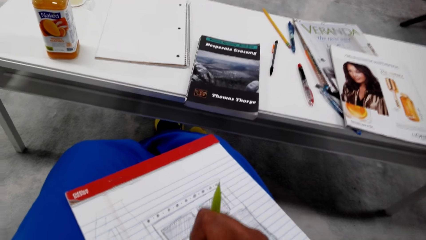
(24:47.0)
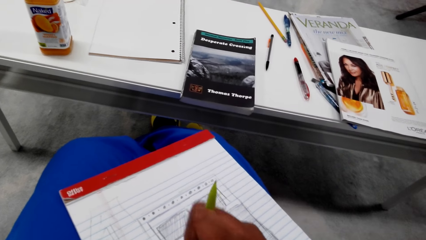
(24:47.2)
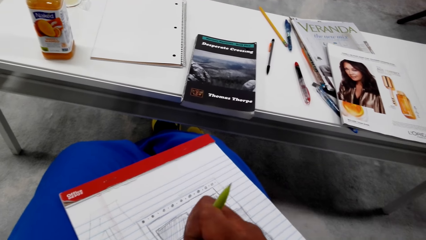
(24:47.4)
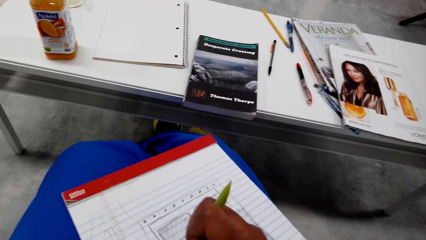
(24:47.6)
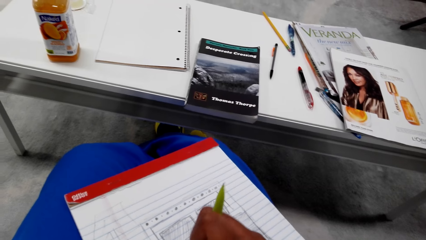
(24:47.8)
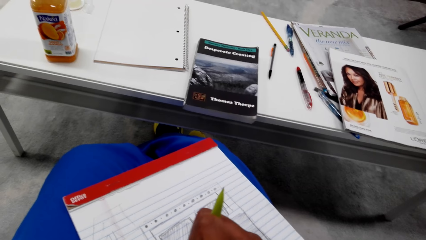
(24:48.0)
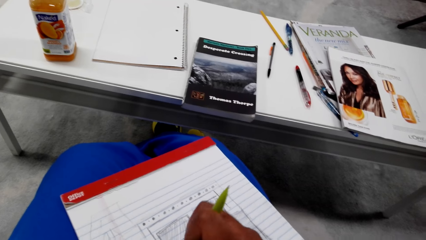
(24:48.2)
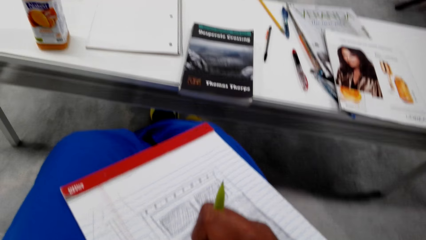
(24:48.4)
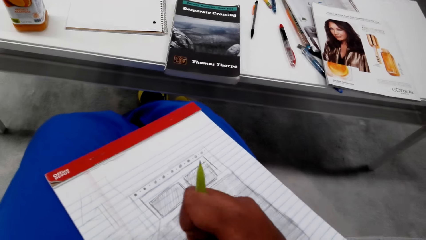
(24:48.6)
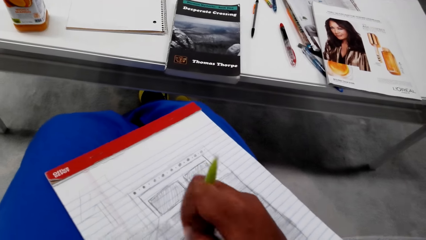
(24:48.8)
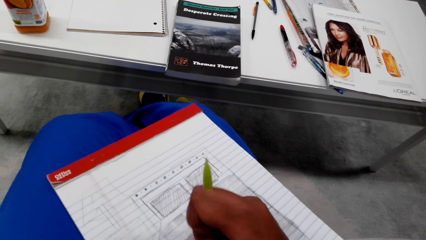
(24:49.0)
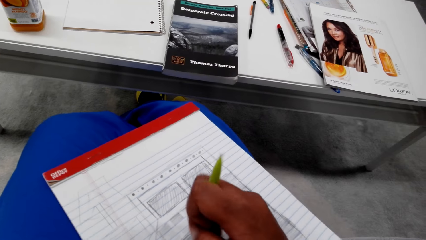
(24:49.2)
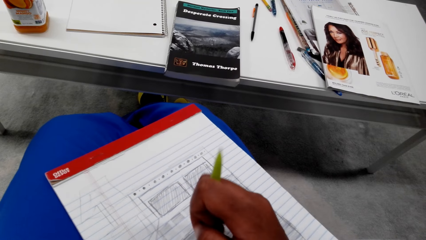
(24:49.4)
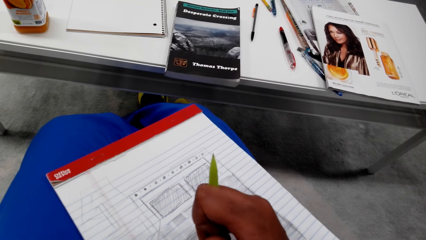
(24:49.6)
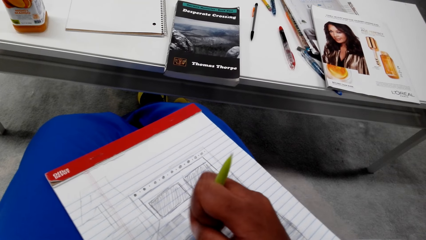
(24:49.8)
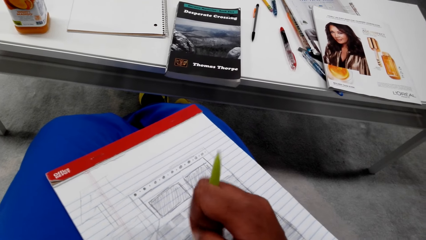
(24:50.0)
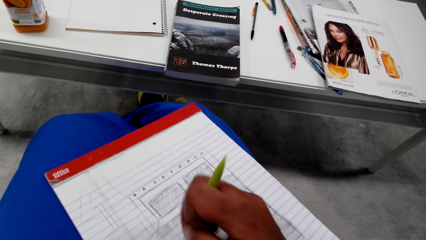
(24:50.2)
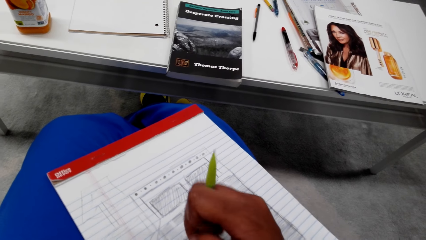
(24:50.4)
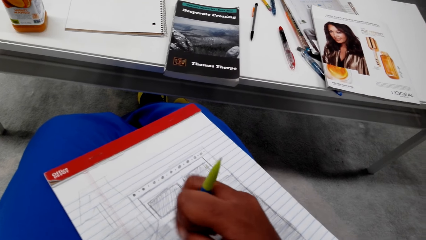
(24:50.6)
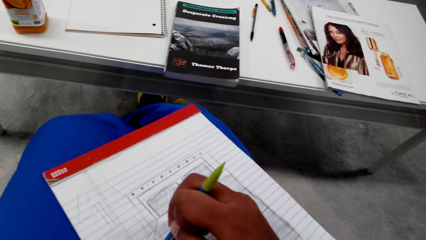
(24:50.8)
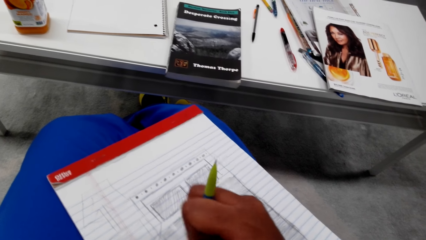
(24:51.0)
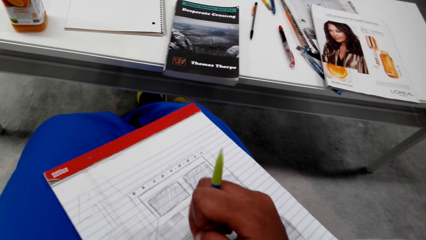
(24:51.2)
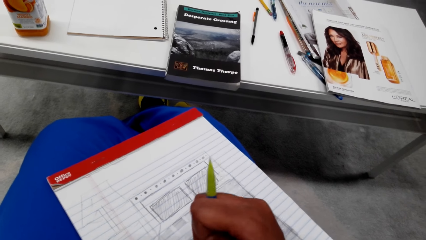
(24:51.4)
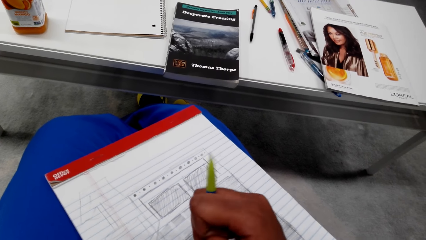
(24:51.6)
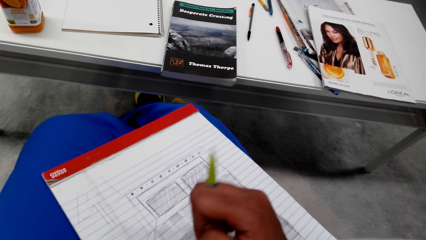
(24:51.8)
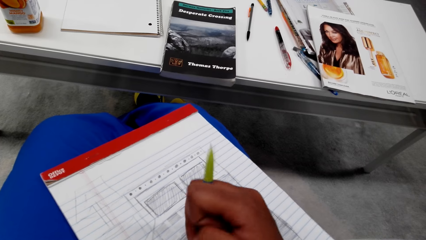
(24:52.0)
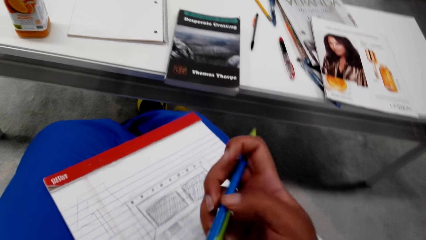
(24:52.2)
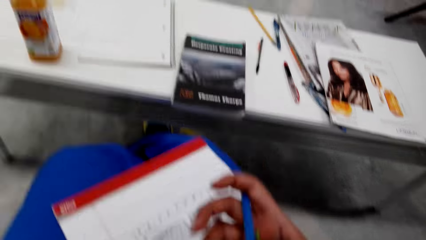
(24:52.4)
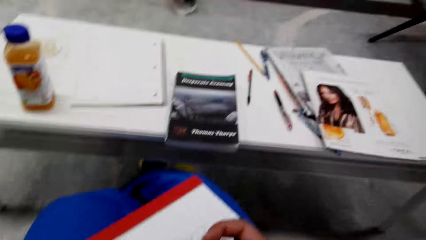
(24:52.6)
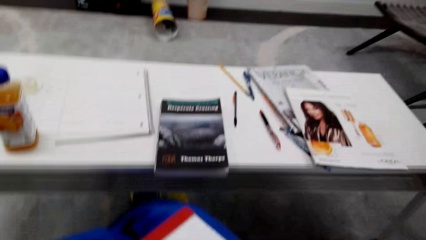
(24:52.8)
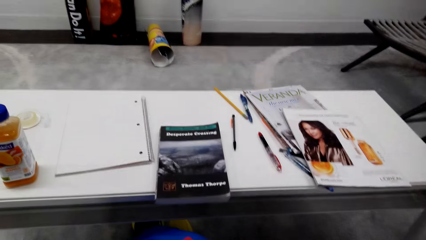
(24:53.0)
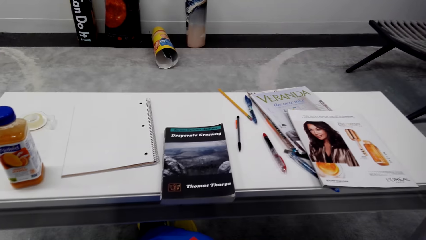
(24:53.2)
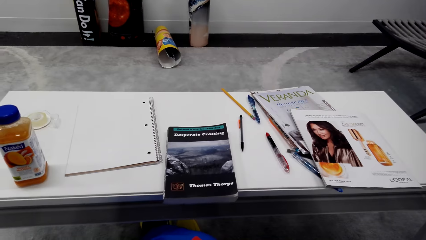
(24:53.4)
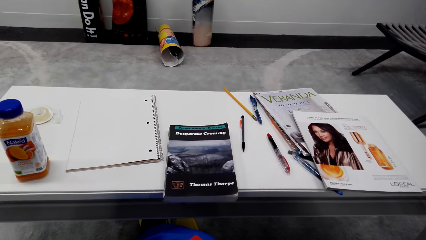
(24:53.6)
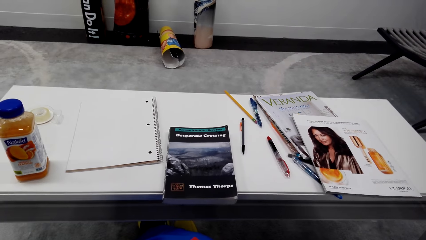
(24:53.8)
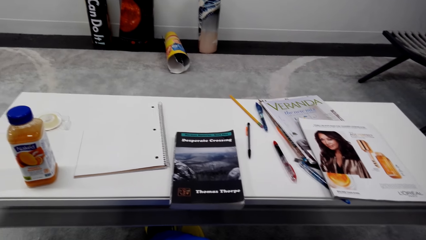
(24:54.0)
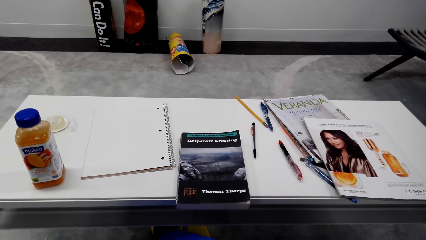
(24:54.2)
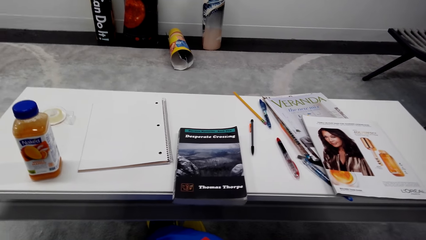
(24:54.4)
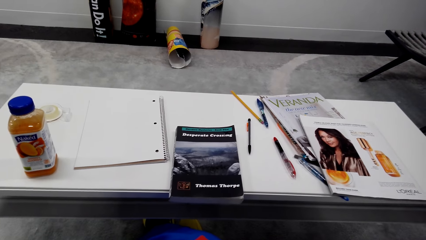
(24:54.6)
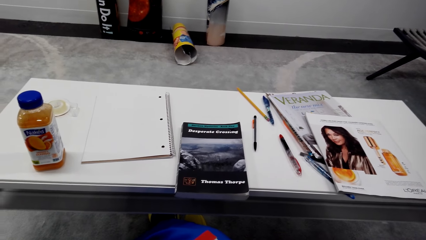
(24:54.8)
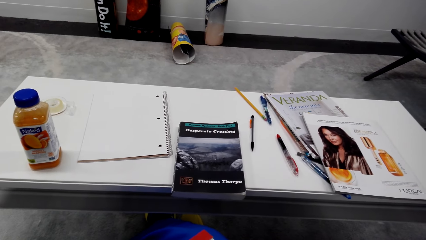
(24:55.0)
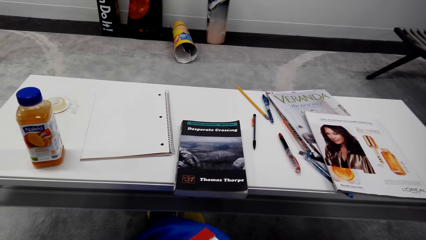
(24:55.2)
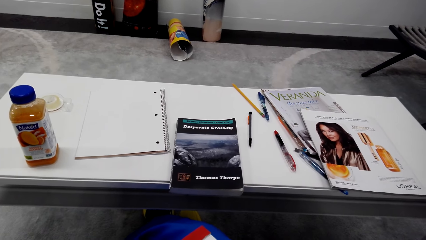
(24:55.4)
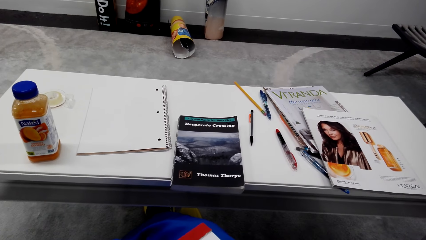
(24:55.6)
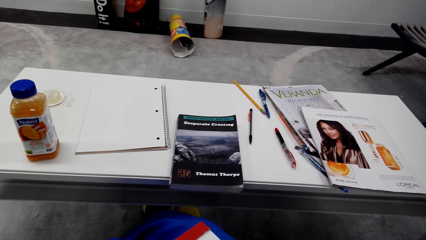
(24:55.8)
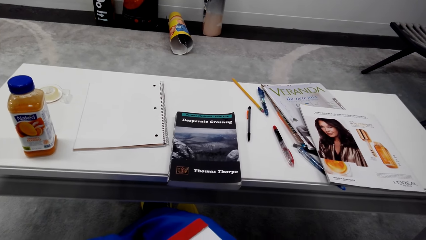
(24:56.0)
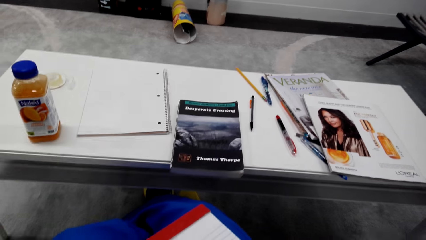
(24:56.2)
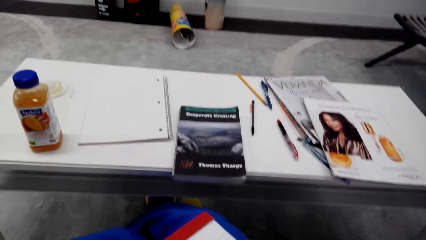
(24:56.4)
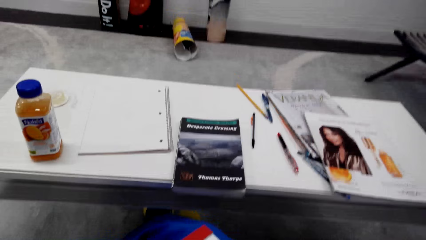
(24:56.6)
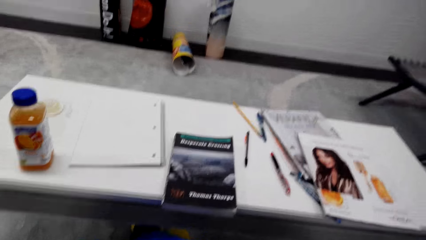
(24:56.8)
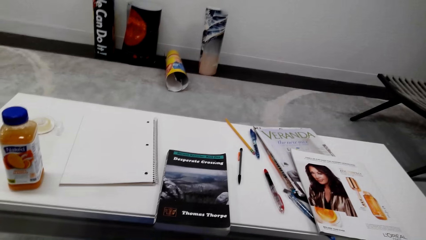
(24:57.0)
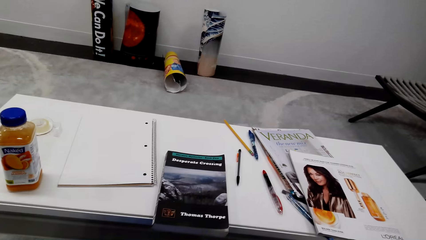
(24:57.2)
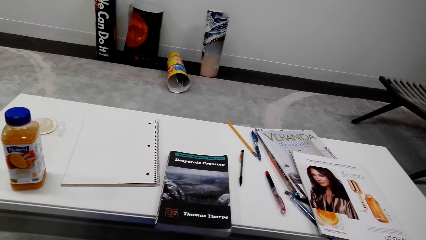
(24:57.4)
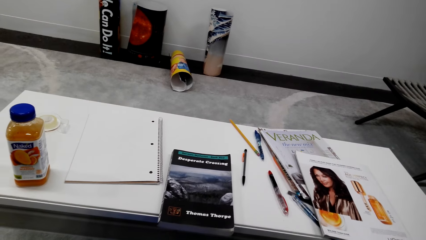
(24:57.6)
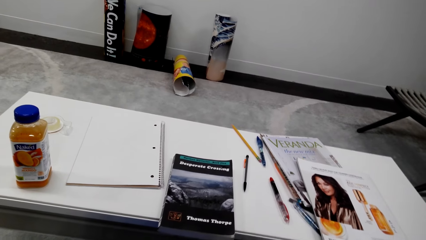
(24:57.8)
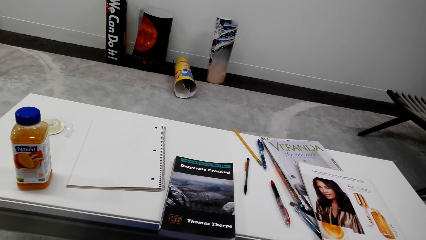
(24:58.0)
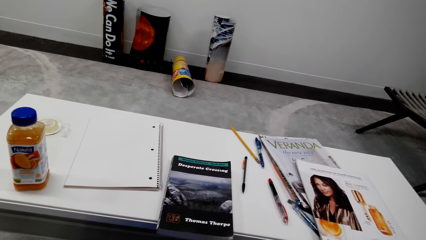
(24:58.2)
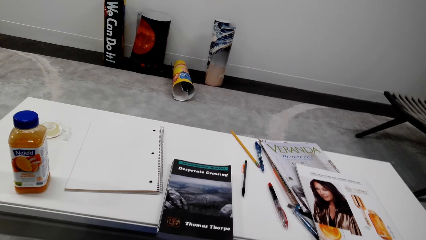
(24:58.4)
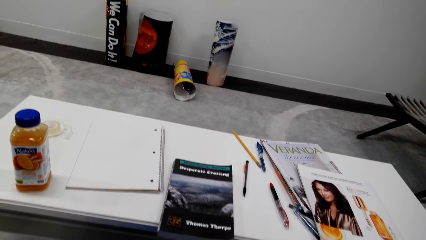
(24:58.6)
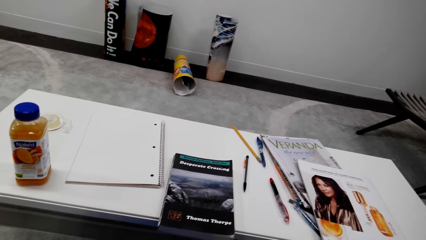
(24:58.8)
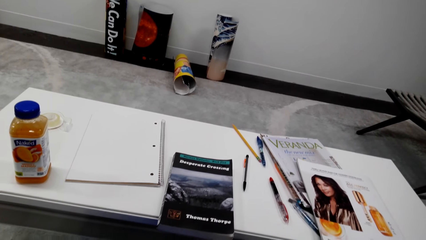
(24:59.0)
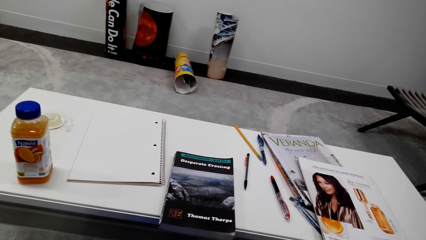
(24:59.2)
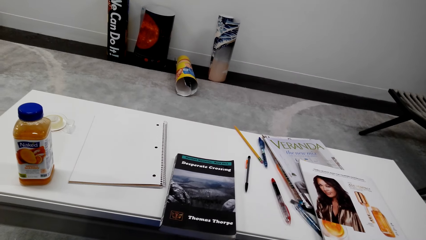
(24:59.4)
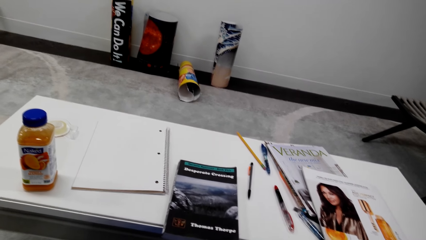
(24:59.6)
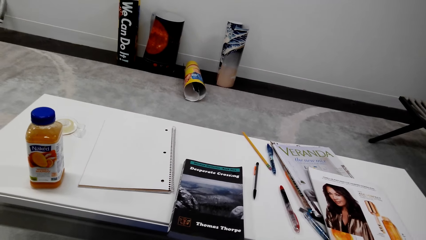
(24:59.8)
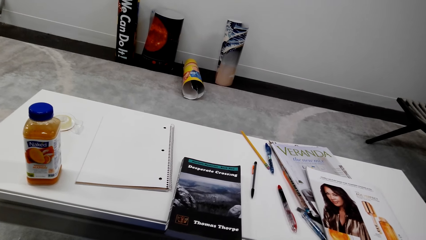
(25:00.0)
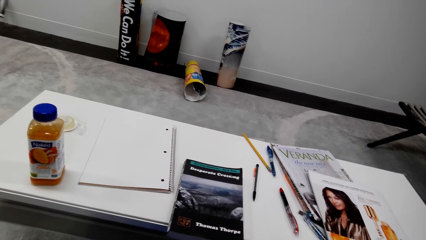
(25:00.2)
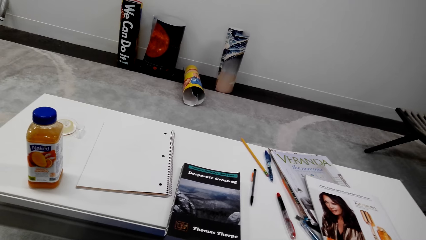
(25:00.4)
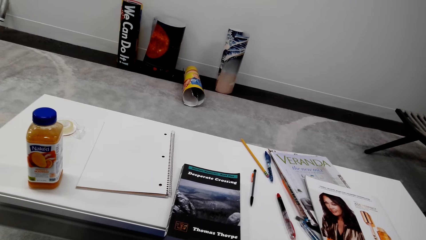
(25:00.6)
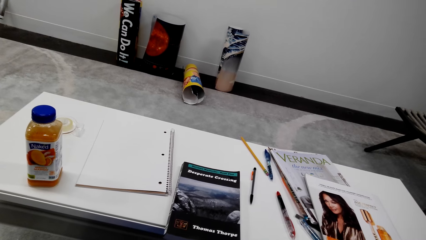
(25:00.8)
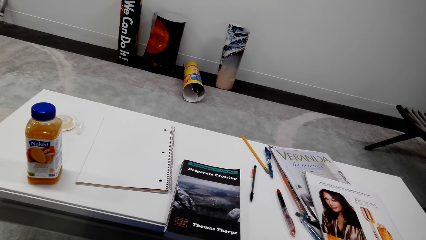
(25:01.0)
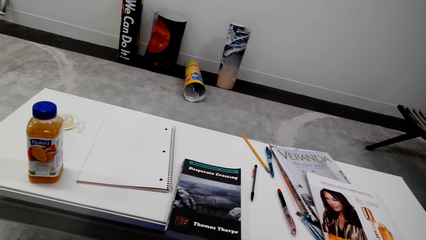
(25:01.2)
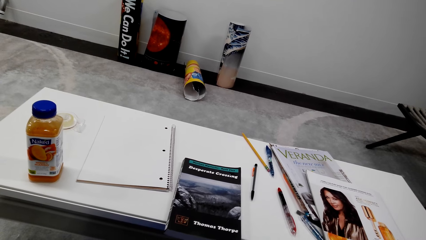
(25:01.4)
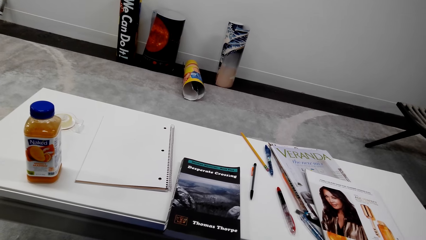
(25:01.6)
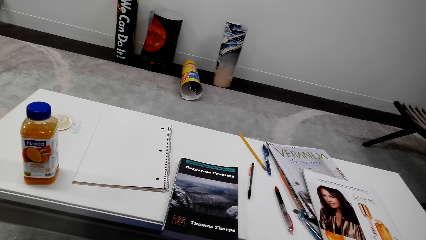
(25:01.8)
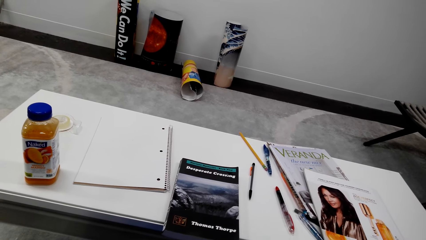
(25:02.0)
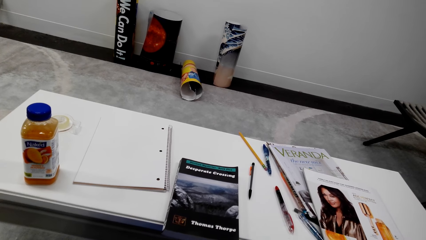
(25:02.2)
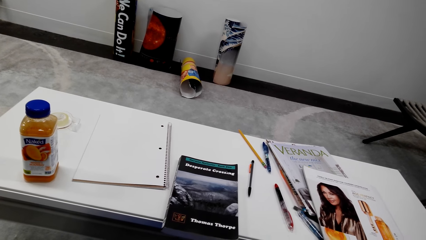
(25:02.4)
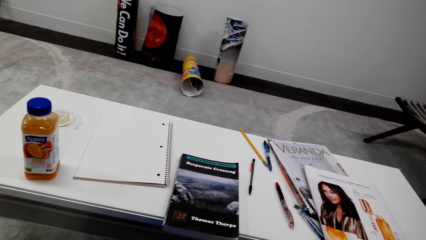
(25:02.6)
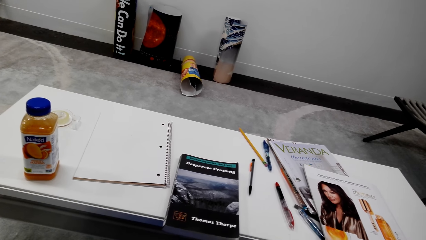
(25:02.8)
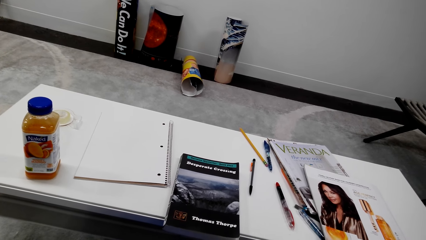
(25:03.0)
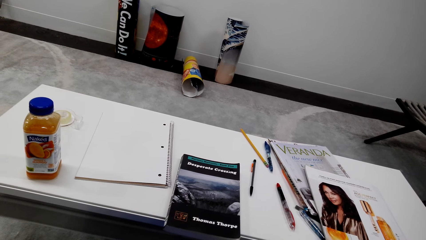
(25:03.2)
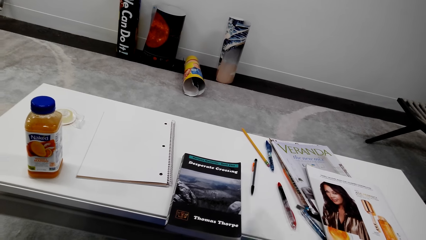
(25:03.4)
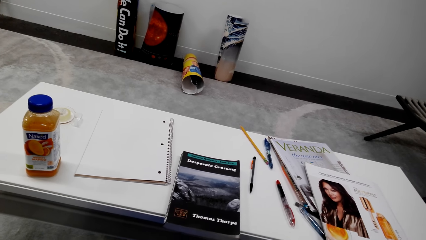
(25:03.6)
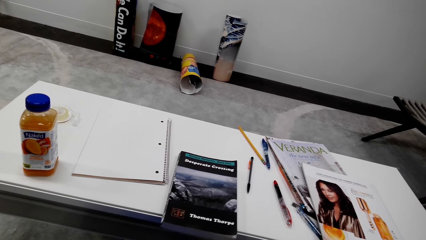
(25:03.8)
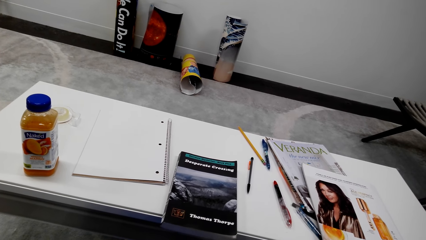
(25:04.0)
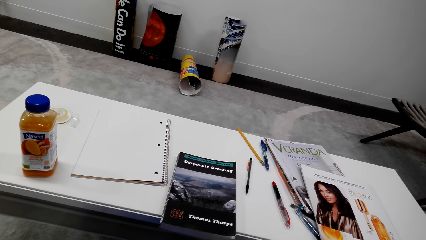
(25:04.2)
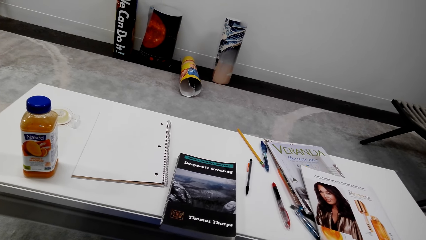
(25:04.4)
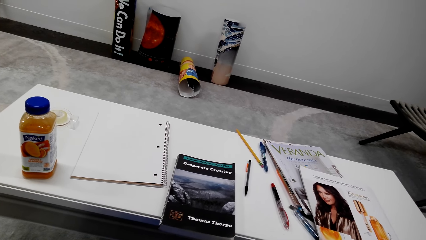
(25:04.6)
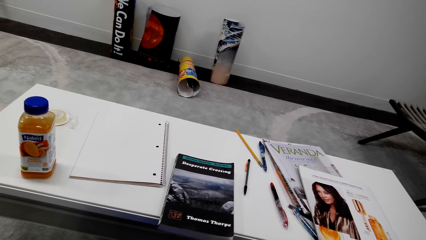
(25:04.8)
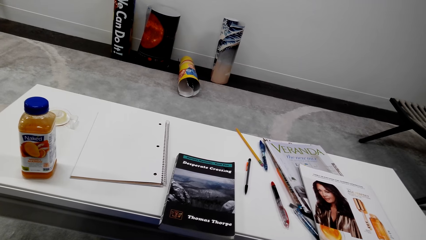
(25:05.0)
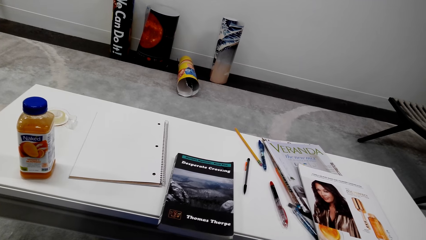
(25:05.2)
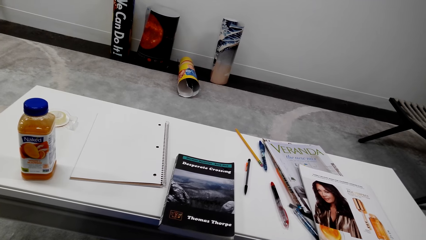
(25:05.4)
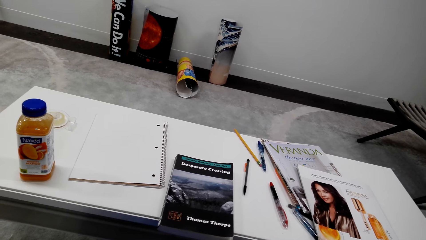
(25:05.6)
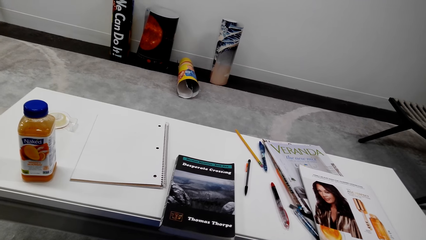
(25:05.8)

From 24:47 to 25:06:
The camera wearer converses. They look around the house. They converse.
